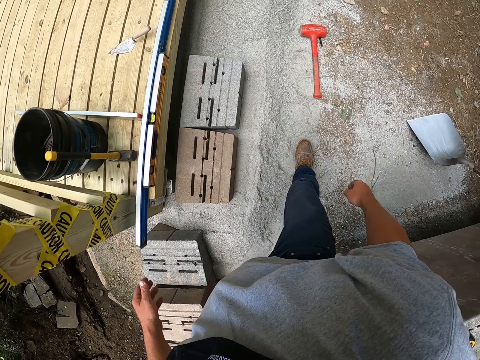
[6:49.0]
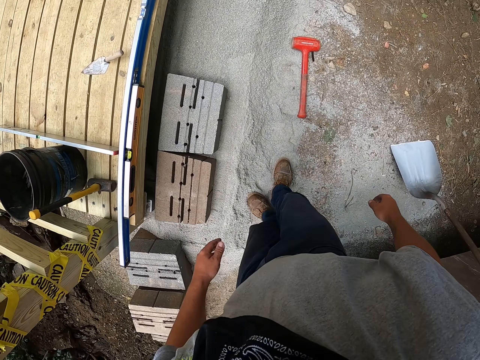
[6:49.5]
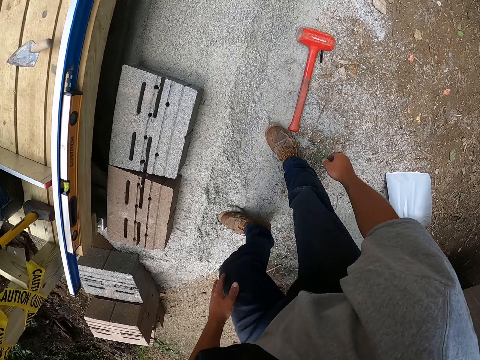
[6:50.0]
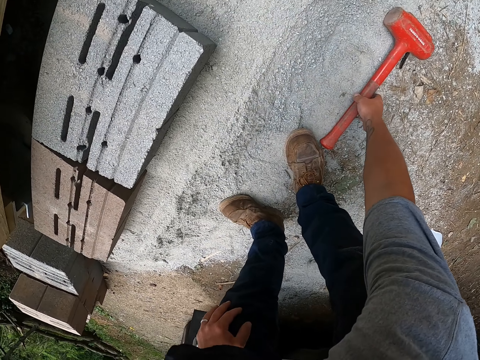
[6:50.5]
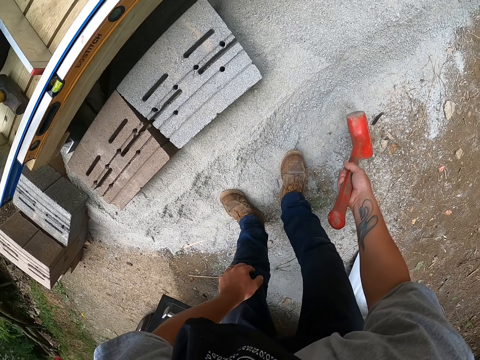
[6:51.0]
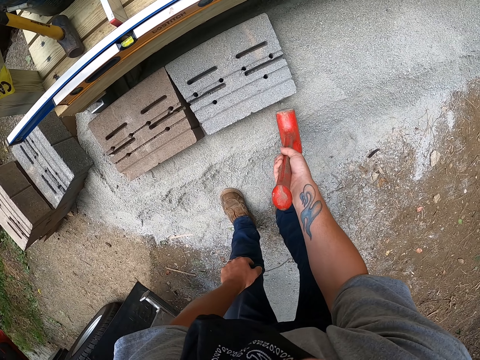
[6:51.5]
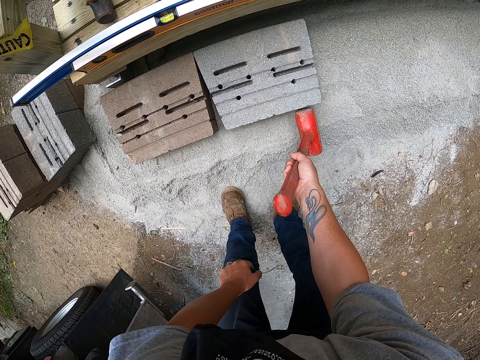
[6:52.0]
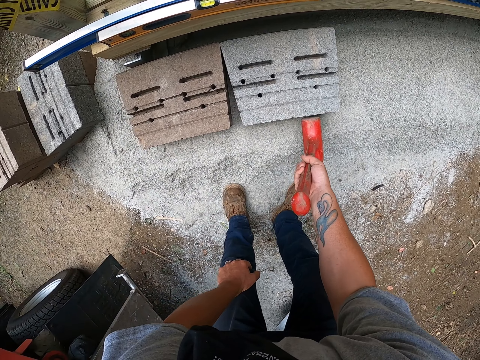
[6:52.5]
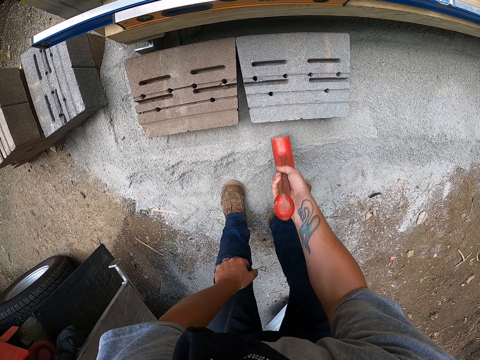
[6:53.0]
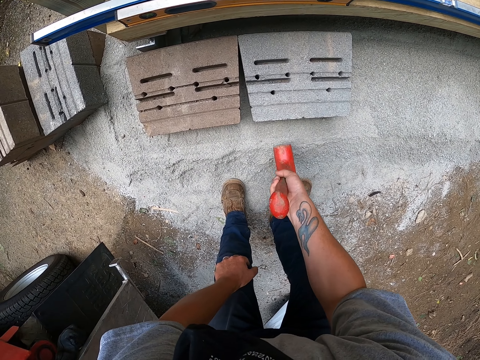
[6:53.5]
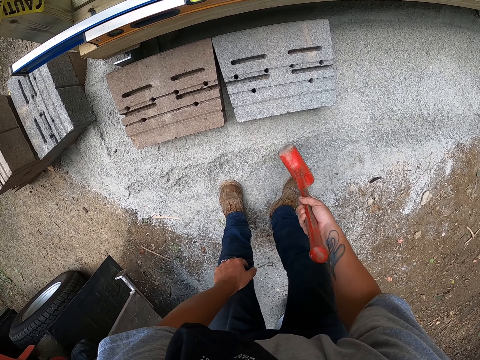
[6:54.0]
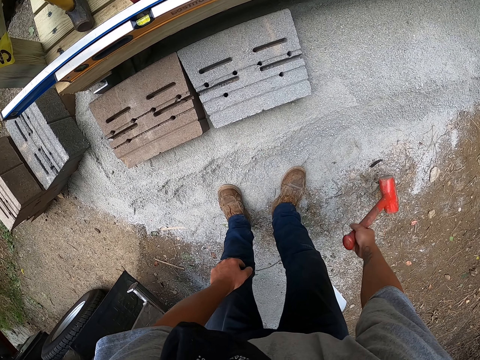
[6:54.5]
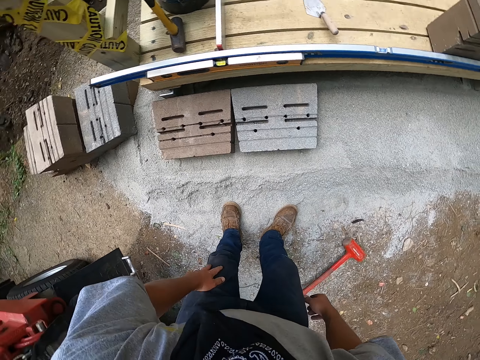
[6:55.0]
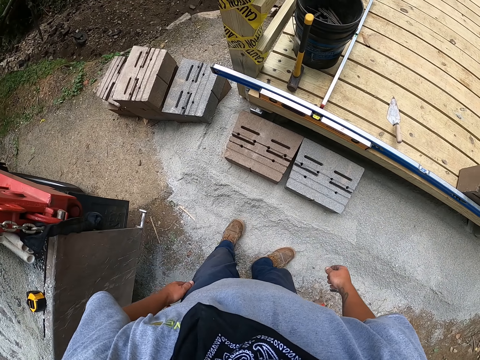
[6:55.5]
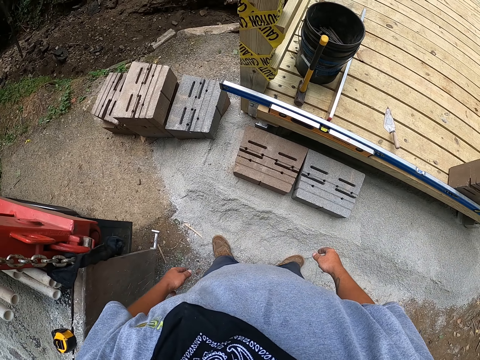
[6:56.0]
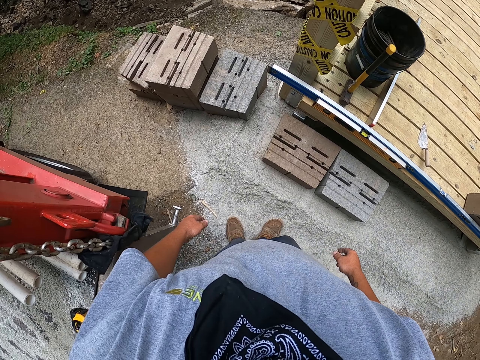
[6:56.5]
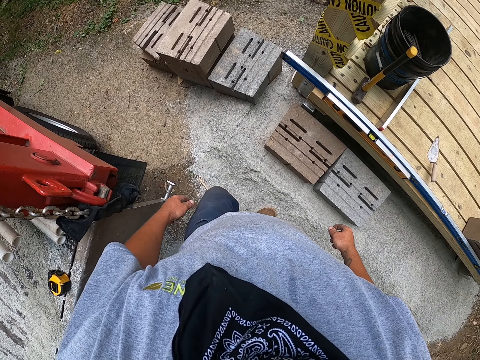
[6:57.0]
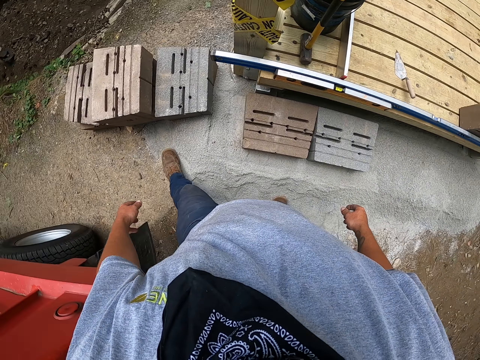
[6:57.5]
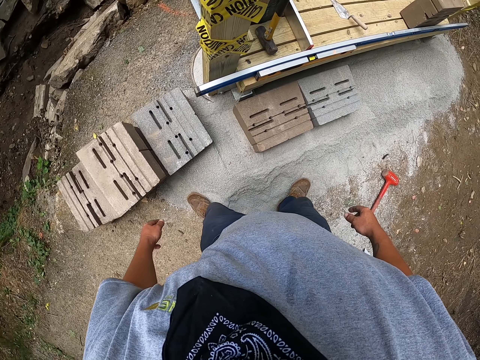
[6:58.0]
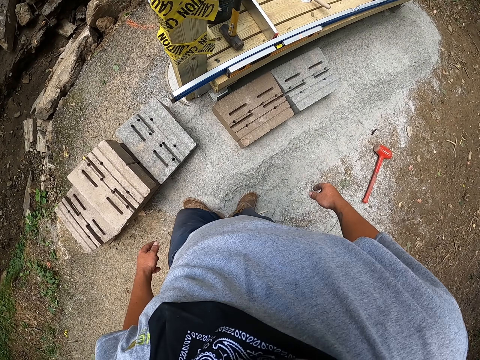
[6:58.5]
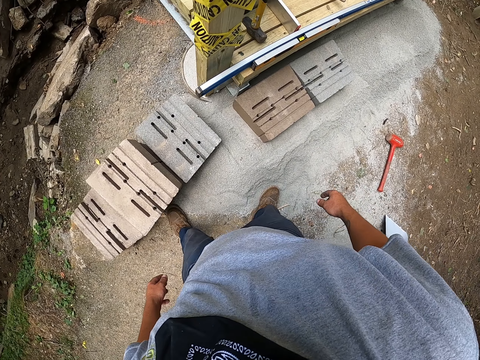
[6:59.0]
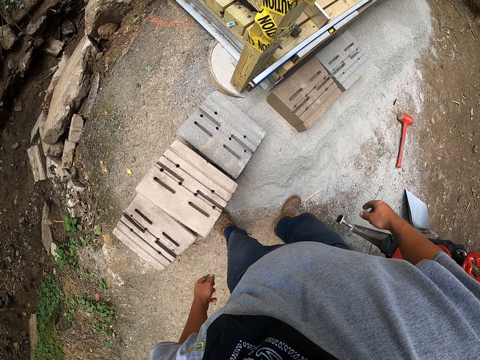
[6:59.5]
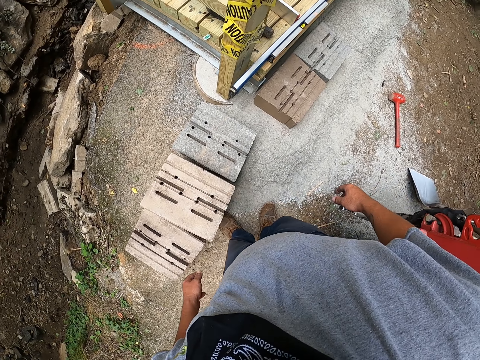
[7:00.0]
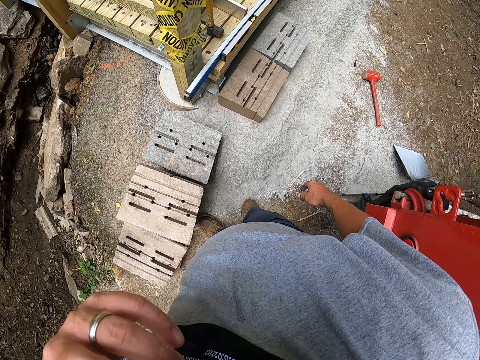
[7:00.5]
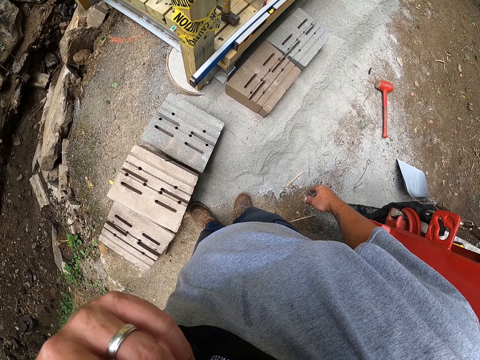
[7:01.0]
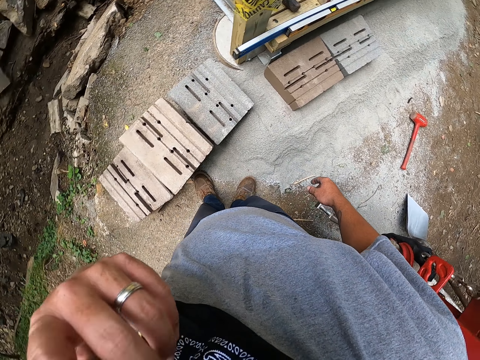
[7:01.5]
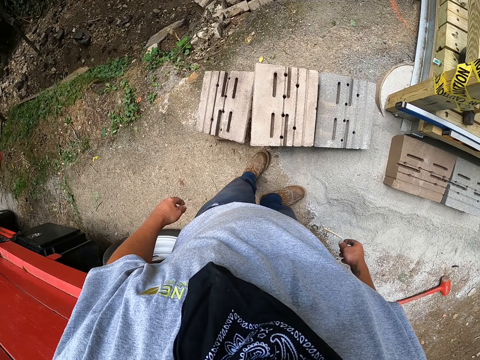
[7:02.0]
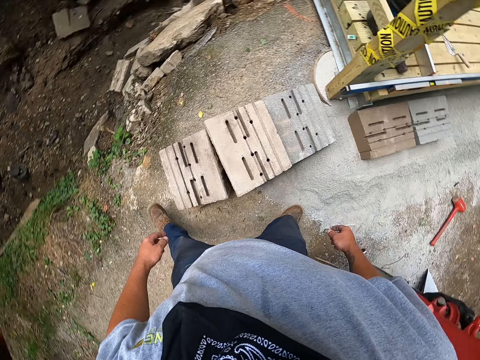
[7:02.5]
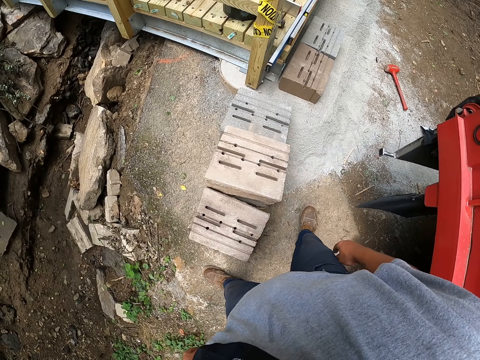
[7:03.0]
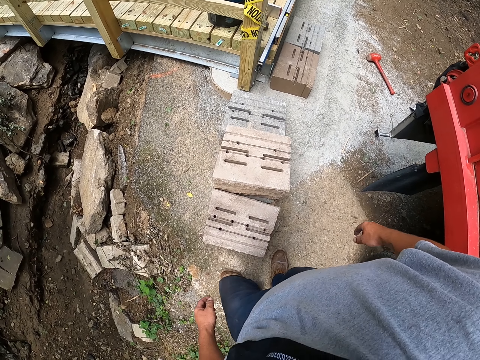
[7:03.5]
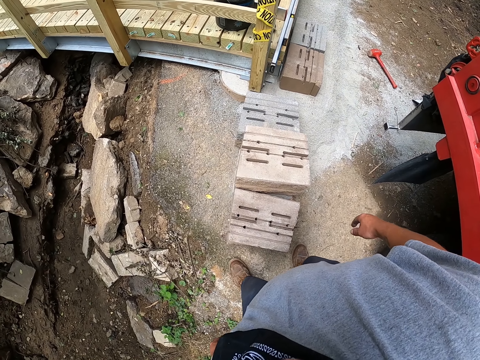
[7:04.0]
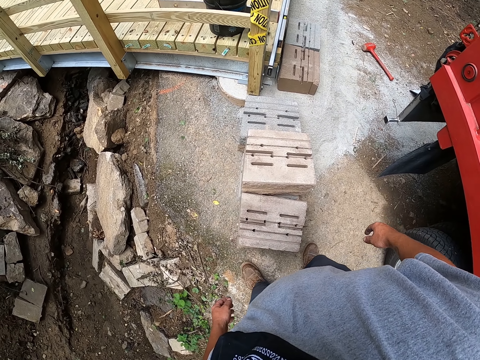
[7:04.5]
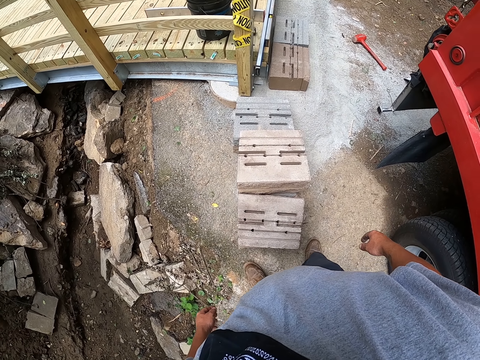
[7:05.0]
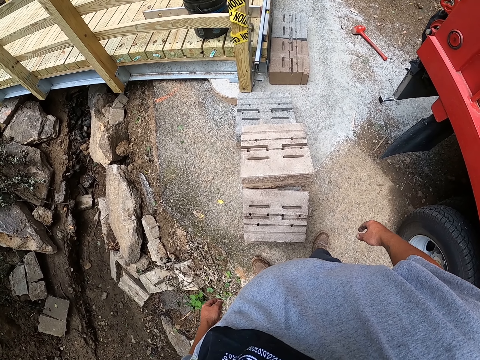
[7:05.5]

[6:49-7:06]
The camera wearer picks up the hammer. They hit the concrete block with the hammer. They drop the hammer on the ground. They walk around the construction area. They rub their face.

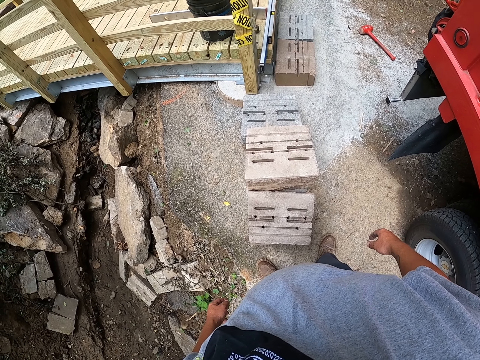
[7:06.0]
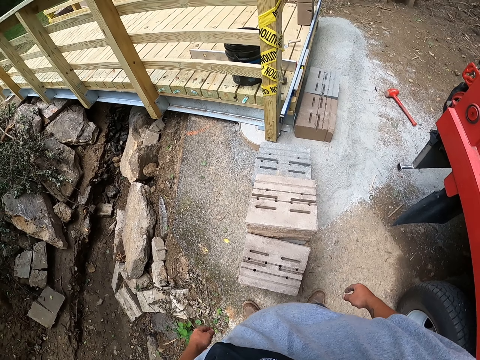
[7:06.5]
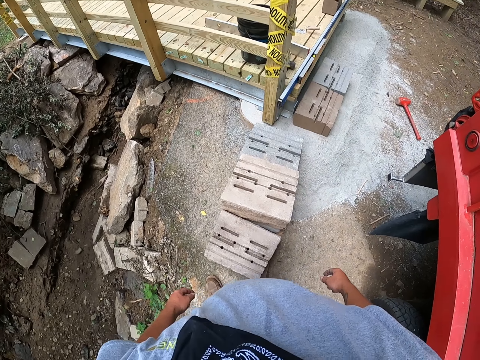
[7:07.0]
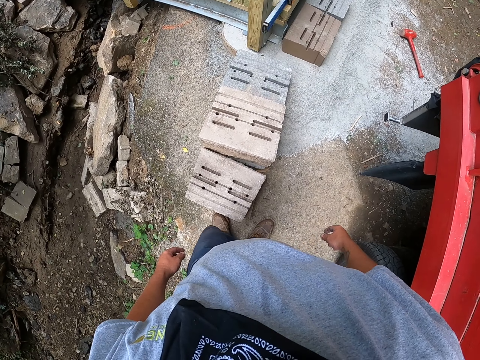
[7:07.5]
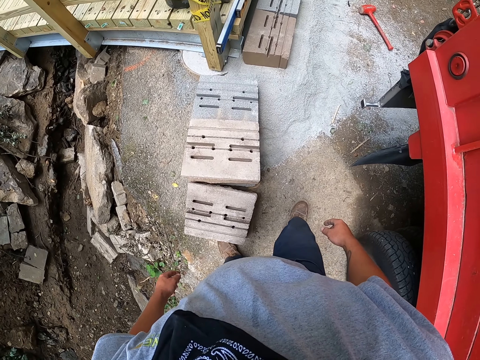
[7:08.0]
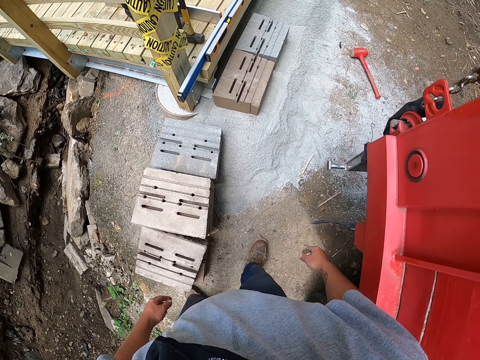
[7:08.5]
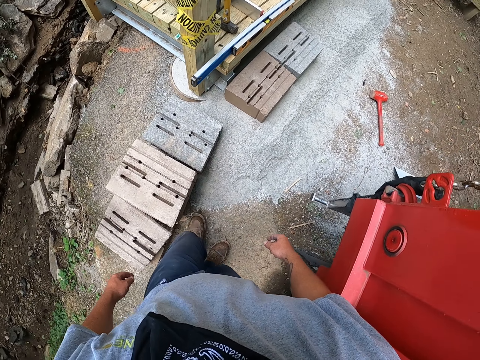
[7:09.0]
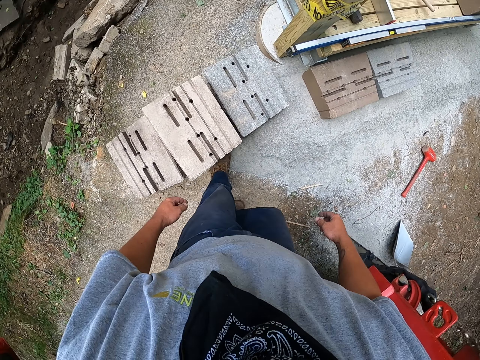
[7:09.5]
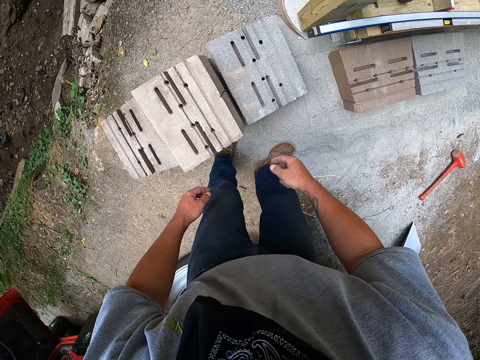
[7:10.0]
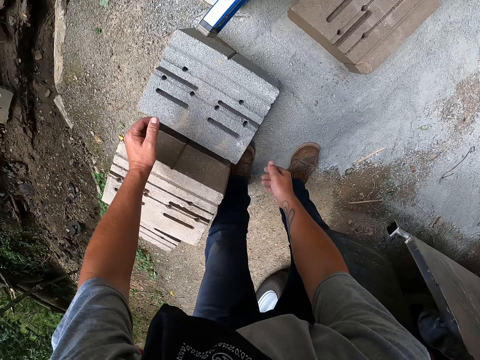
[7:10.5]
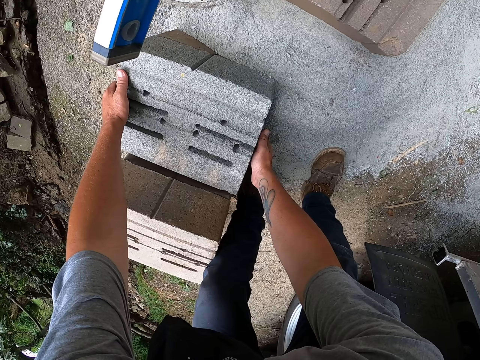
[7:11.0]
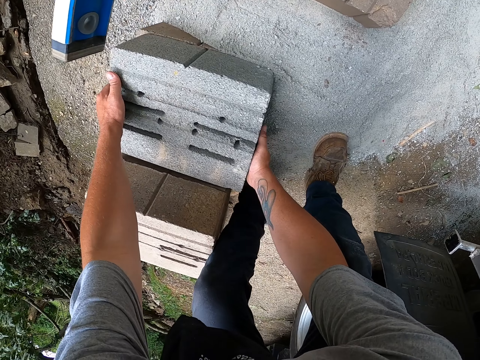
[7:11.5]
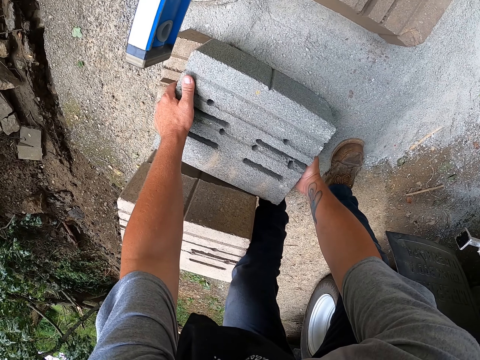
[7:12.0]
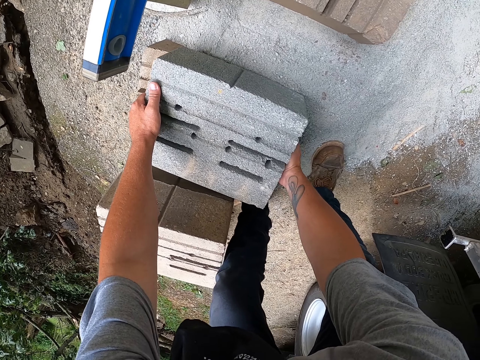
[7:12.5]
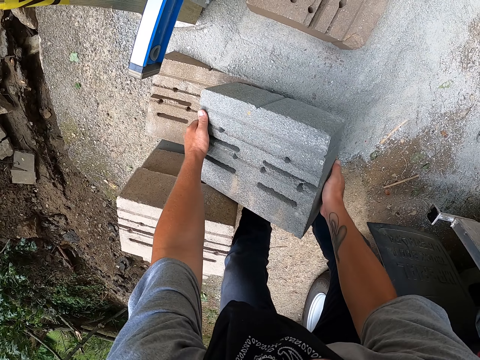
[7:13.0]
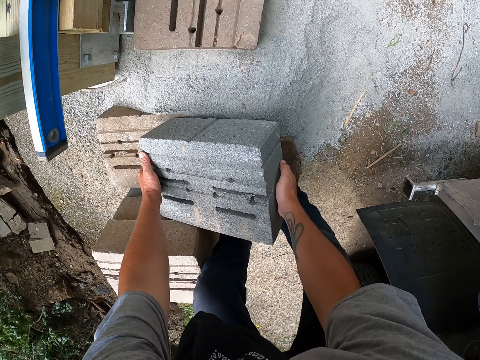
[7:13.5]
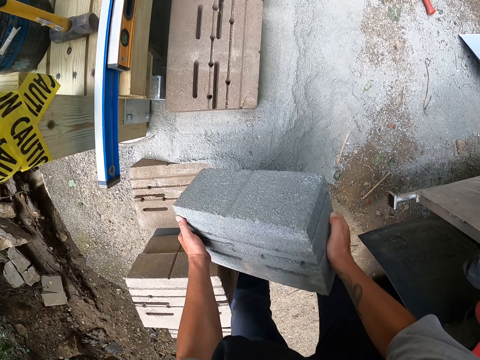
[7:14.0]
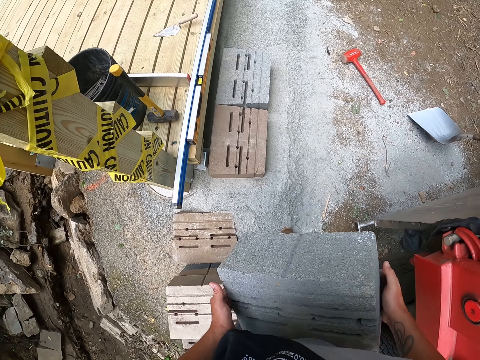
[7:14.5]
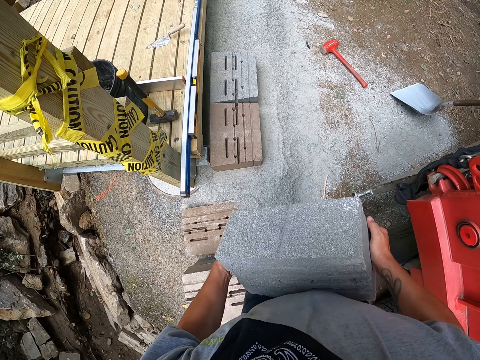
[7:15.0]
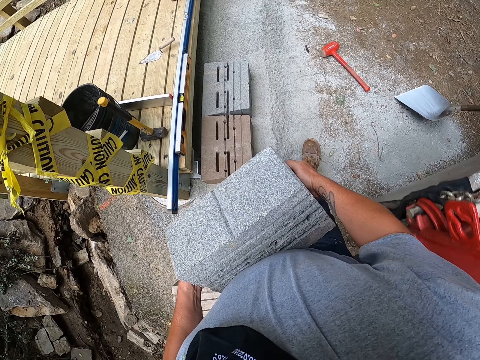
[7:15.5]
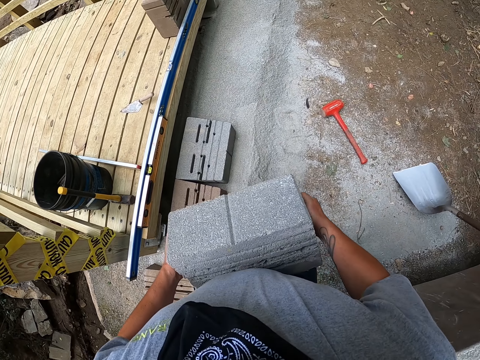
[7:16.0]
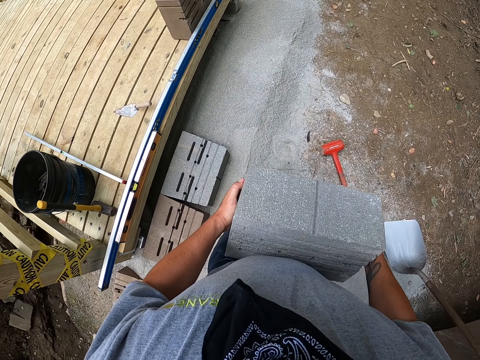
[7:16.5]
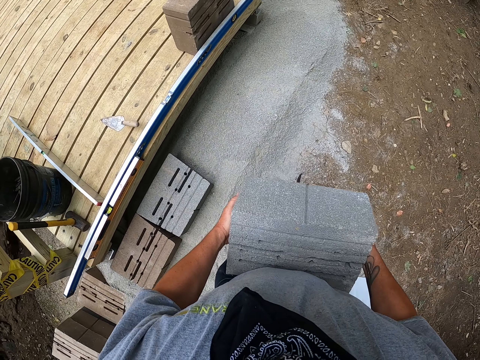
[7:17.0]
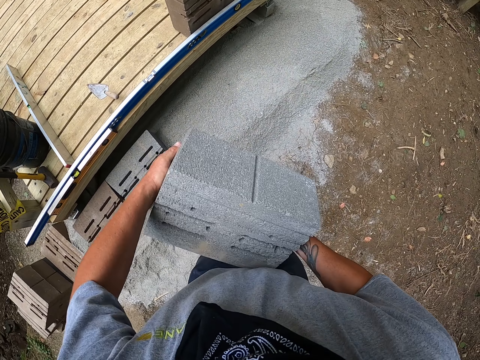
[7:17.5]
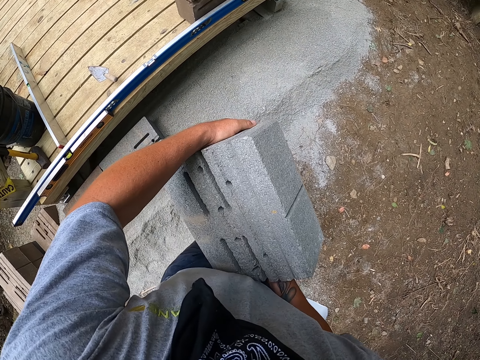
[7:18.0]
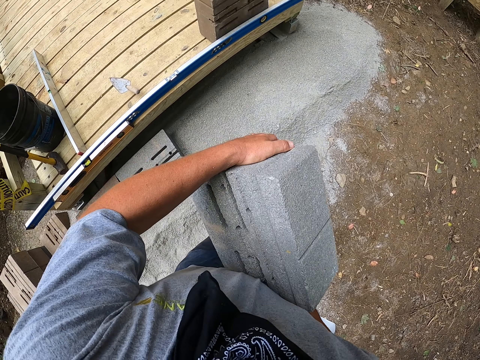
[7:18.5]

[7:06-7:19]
The camera wearer picks up the concrete block. They walk around the construction area.
